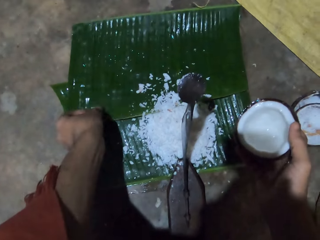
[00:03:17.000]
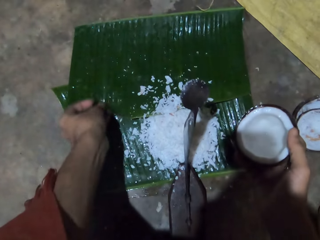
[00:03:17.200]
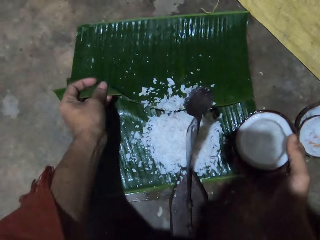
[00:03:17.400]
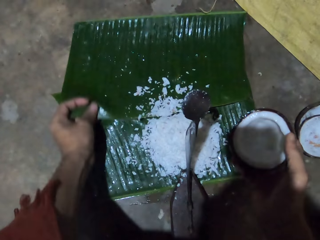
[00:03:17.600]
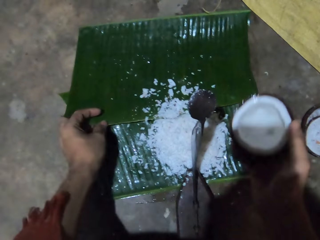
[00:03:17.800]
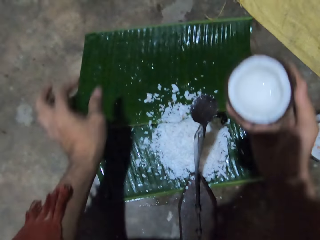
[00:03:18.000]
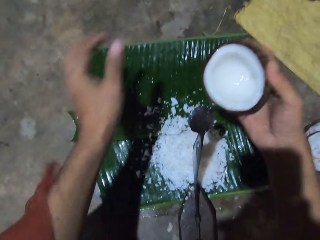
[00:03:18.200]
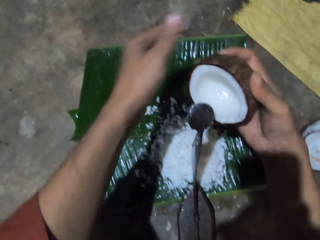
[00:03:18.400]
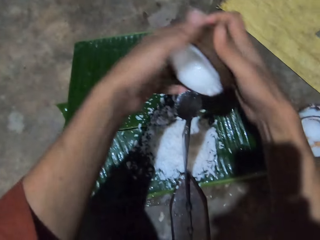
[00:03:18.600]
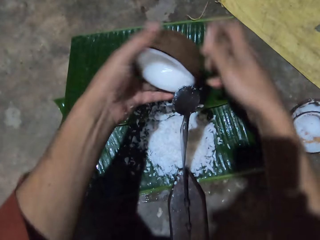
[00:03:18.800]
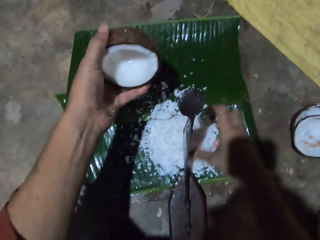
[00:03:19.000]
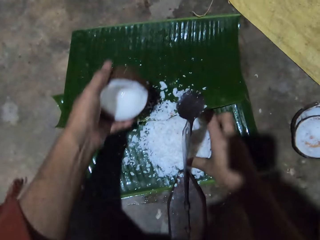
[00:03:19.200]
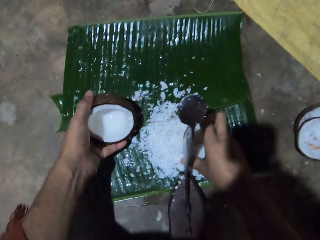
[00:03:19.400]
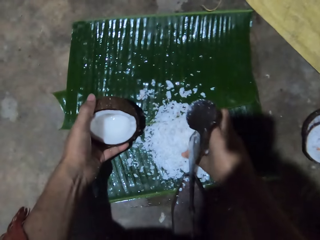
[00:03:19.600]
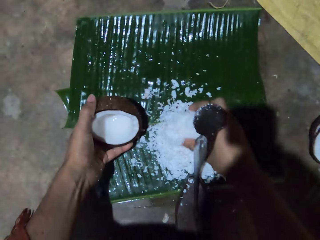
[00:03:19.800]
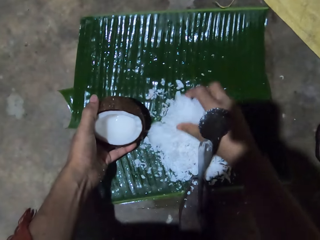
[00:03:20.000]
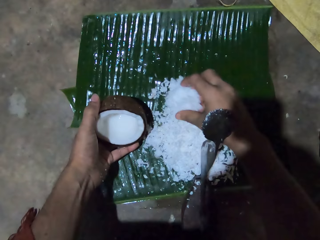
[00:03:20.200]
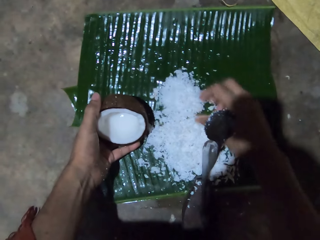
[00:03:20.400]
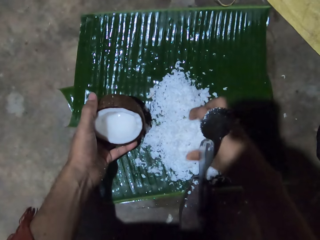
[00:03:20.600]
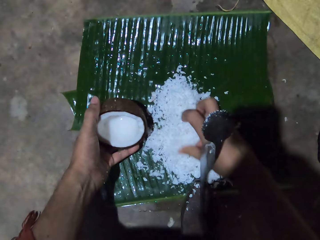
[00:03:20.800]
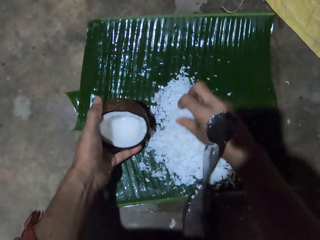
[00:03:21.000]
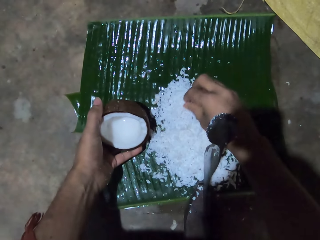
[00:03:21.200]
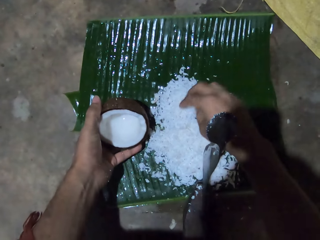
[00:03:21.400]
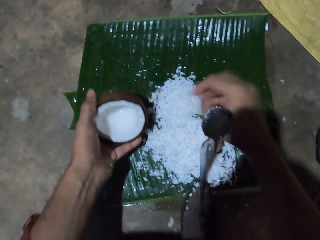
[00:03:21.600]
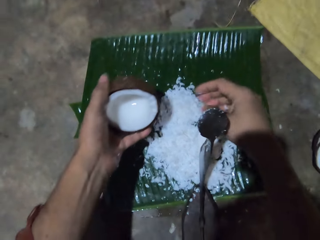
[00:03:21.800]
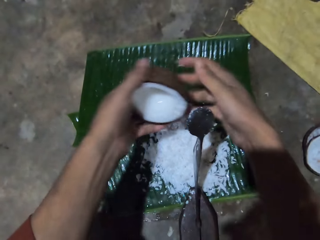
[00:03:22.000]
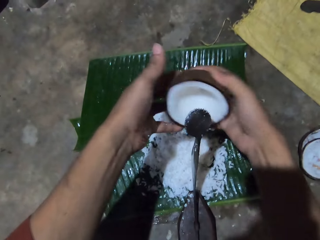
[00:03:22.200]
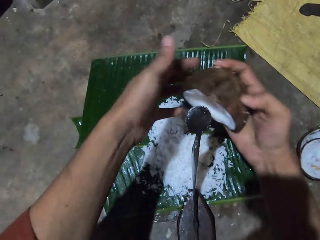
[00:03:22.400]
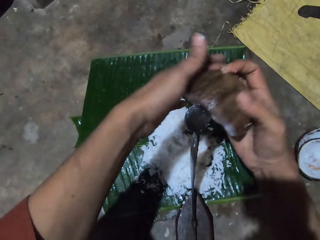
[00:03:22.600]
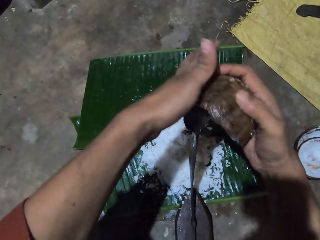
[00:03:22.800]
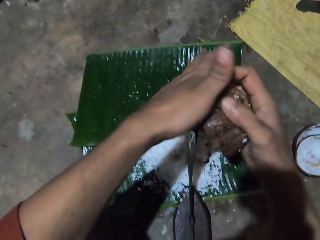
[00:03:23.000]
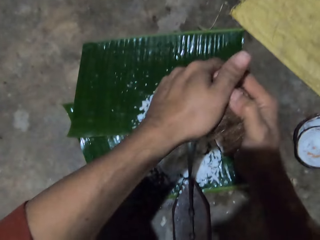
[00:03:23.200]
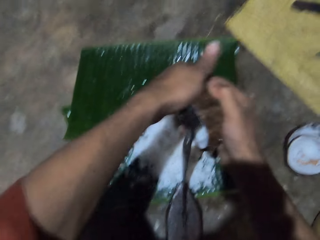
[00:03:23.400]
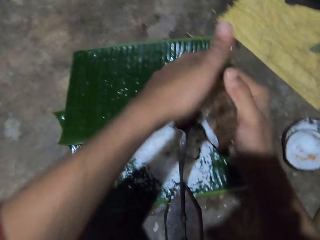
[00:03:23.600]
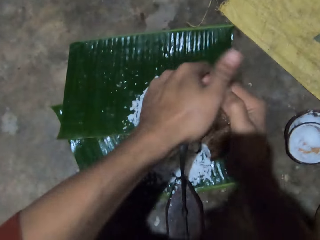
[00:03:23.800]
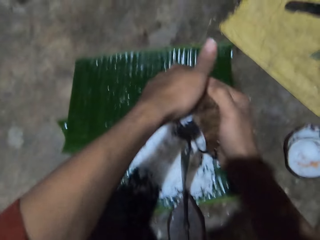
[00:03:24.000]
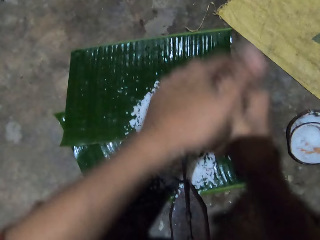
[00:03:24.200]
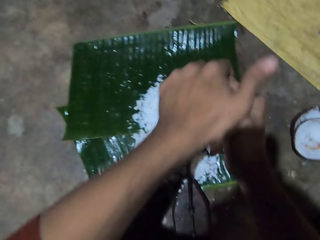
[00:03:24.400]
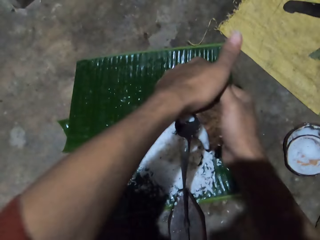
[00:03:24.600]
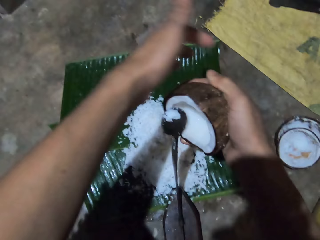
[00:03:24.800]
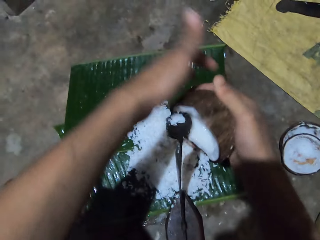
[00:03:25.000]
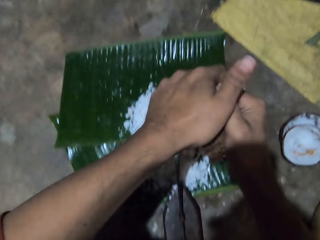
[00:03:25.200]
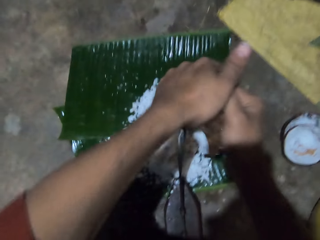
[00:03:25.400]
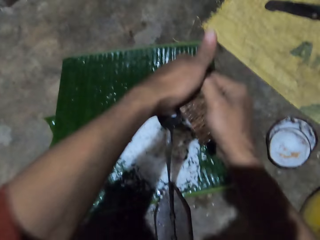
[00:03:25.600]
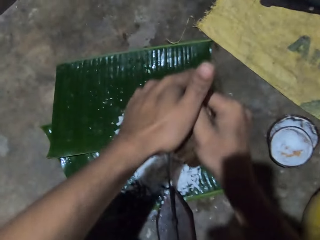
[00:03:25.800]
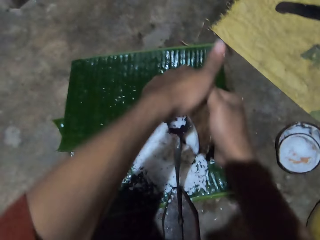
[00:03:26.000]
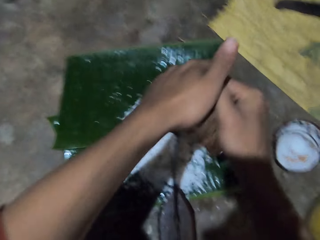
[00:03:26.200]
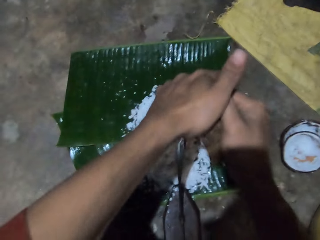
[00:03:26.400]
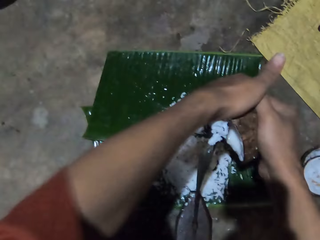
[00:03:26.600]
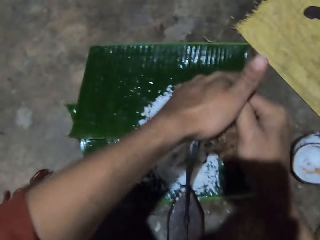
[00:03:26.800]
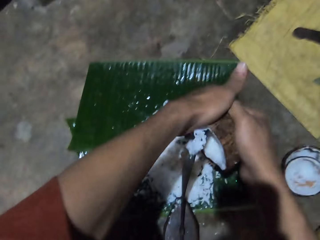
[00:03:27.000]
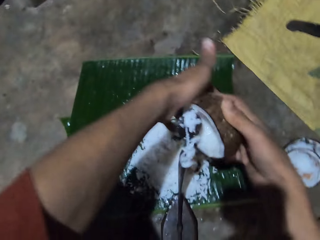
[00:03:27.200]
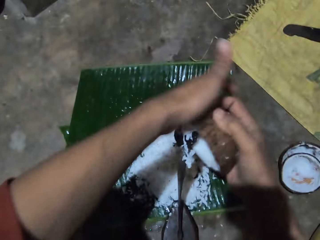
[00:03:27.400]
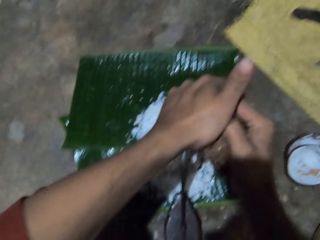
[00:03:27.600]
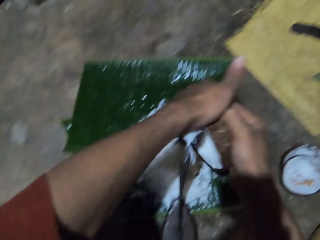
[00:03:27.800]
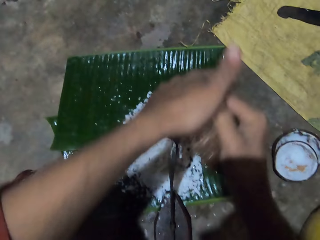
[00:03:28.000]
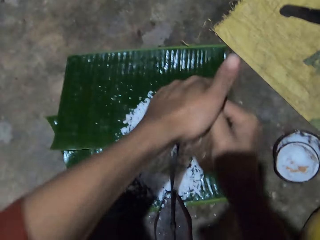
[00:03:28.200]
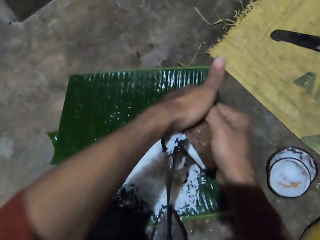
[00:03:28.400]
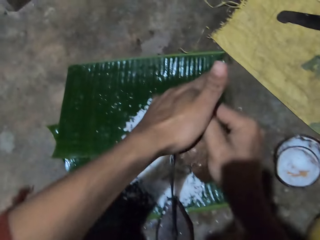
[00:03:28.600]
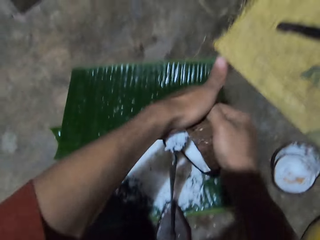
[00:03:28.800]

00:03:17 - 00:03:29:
The camera wearer lifts the banana leaves. She pushes the coconut. She spreads the shredded coconut on the leaf with her right hand. She peels the coconut. She grates the third coconut with the local grater with both hands on the leaf.

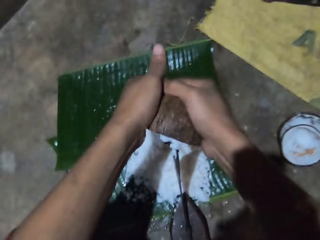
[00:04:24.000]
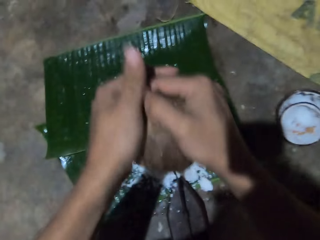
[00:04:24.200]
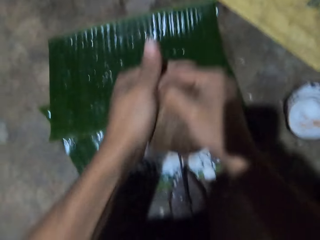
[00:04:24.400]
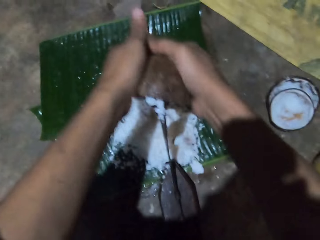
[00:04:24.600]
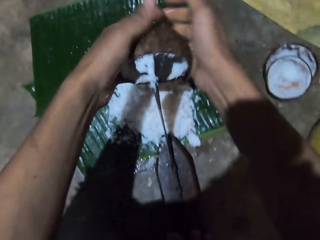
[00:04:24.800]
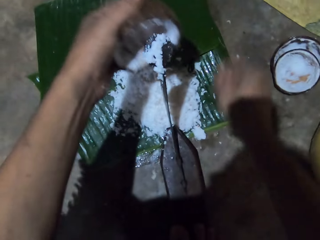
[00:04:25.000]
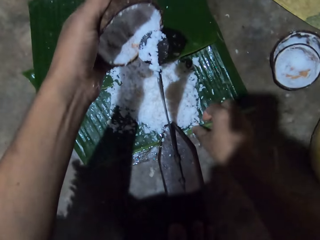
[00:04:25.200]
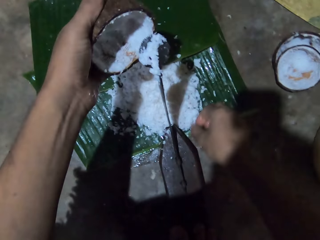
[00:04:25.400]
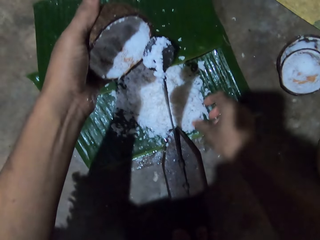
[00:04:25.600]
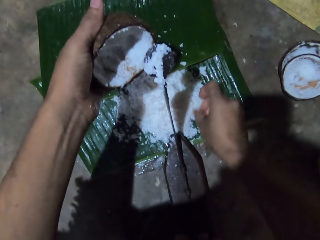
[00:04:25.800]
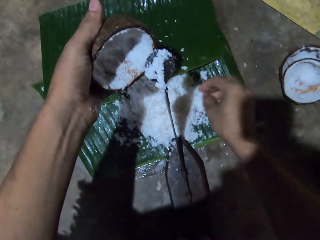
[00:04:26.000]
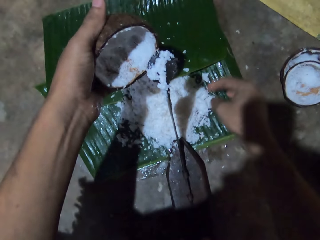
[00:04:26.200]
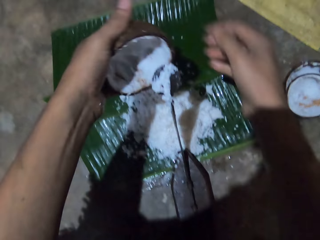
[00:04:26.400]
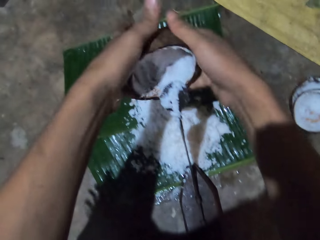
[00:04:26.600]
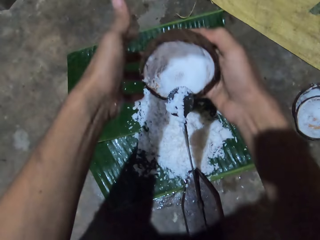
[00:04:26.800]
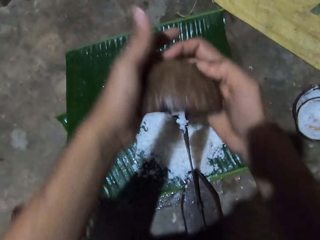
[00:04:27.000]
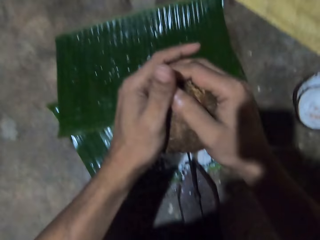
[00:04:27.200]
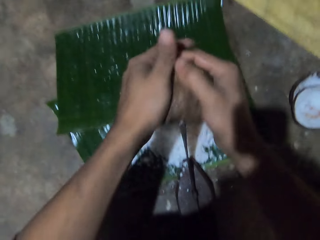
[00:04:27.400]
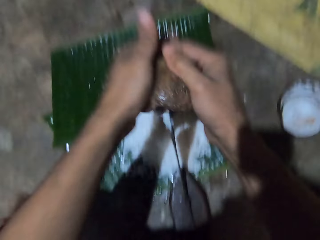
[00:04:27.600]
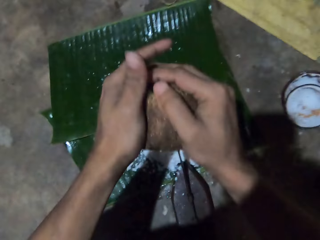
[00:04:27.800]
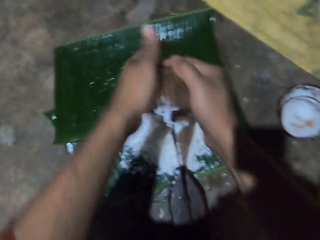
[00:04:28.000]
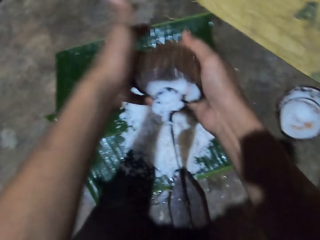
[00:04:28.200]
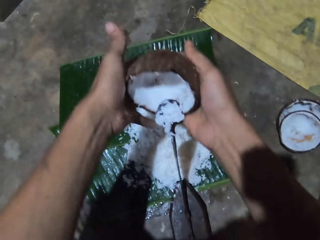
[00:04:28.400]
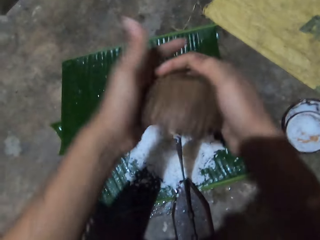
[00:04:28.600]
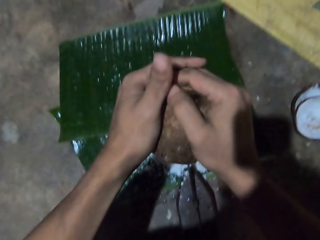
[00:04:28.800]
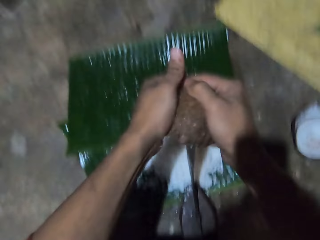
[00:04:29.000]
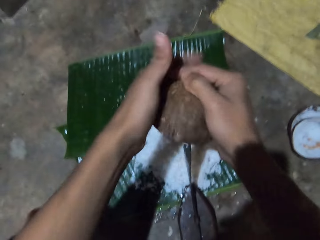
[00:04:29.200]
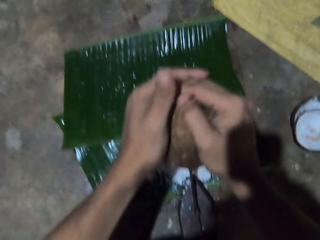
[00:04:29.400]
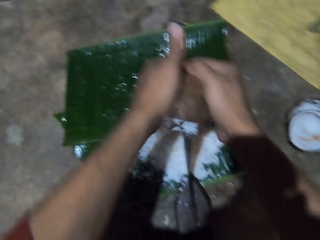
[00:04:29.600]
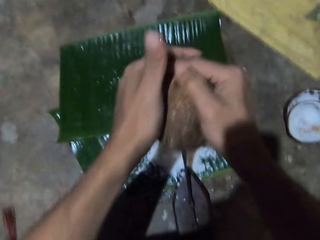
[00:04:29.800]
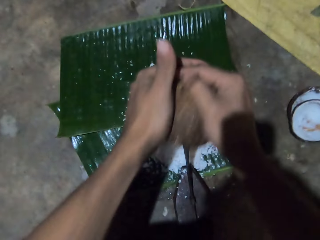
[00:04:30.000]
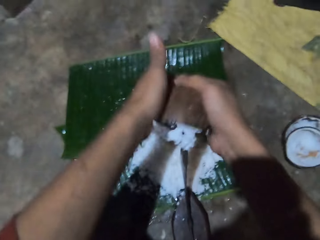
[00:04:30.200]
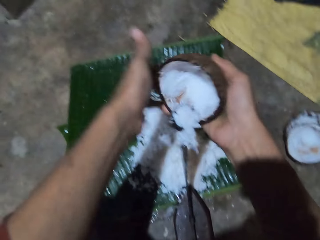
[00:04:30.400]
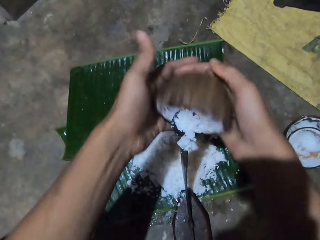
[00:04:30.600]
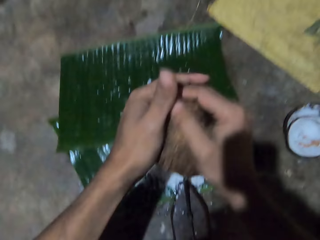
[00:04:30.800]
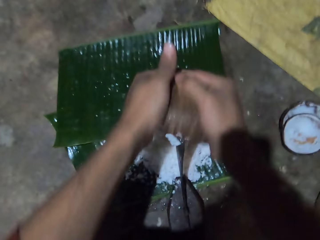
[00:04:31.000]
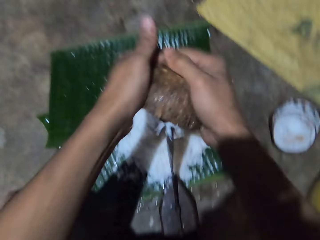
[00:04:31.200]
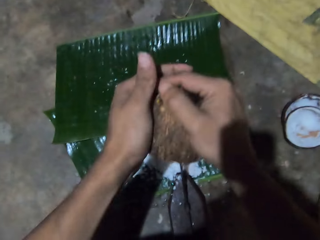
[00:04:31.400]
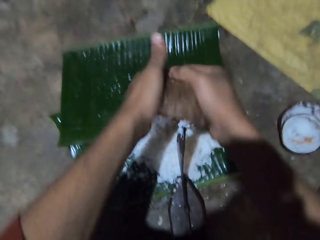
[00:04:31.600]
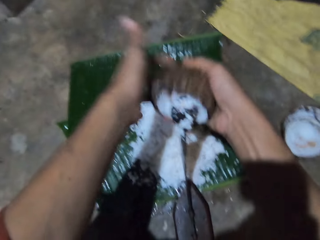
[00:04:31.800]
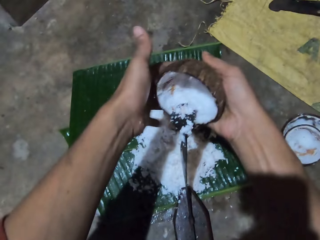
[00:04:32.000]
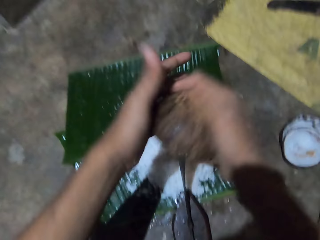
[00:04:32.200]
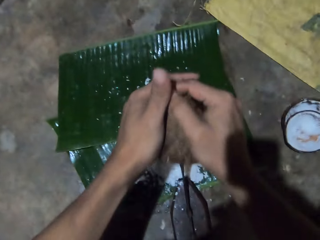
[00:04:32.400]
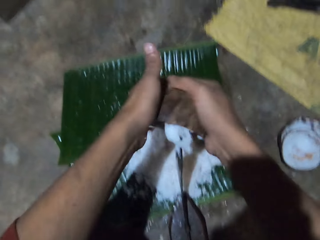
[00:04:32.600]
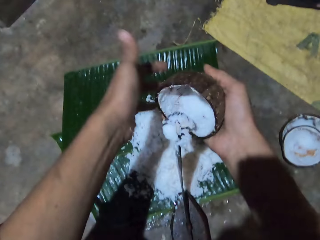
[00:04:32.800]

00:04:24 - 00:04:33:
The camera wearer adjusts the shredded coconut on the leaf with her right hand. She peels the coconut.
